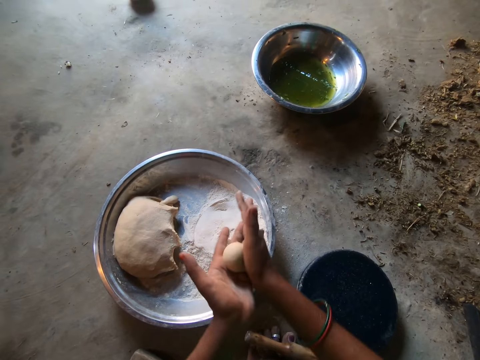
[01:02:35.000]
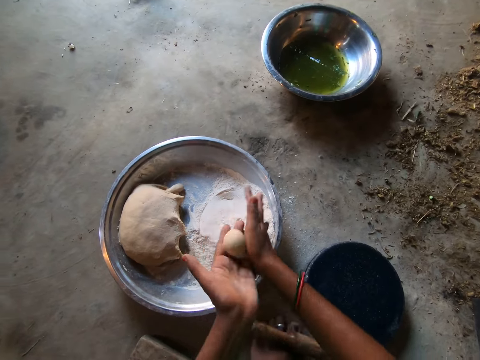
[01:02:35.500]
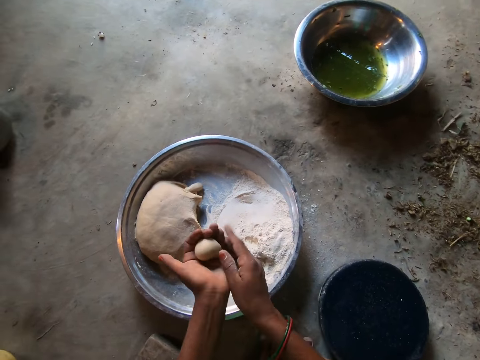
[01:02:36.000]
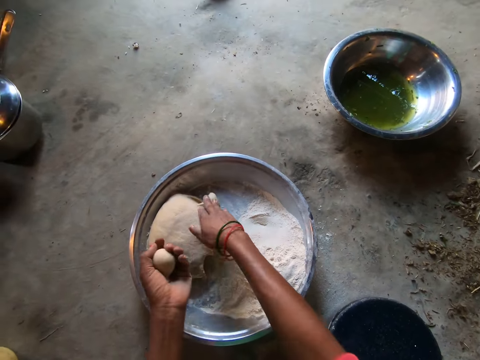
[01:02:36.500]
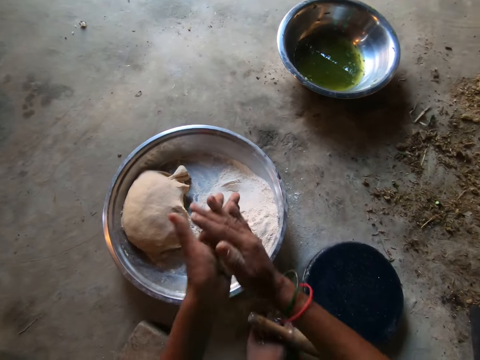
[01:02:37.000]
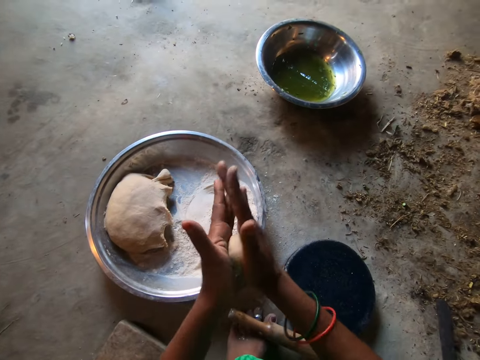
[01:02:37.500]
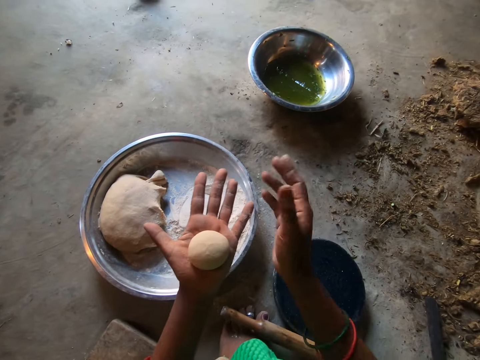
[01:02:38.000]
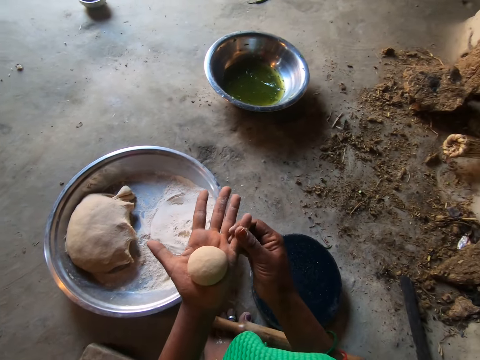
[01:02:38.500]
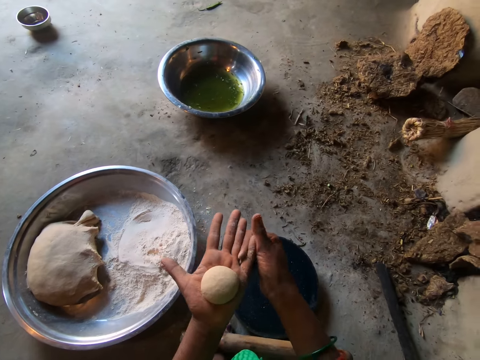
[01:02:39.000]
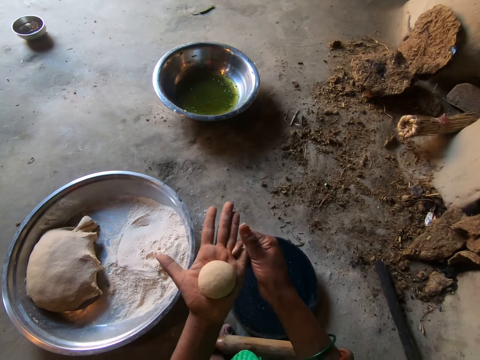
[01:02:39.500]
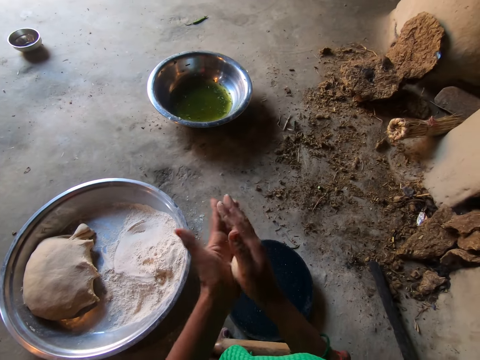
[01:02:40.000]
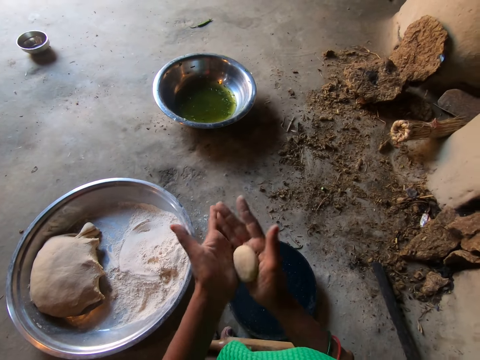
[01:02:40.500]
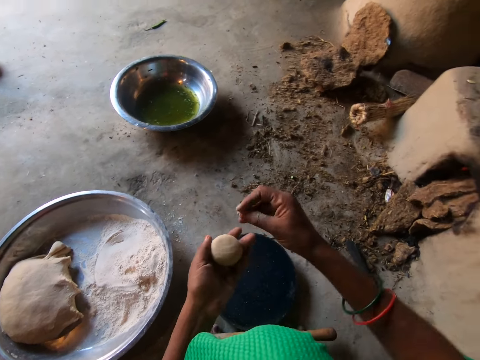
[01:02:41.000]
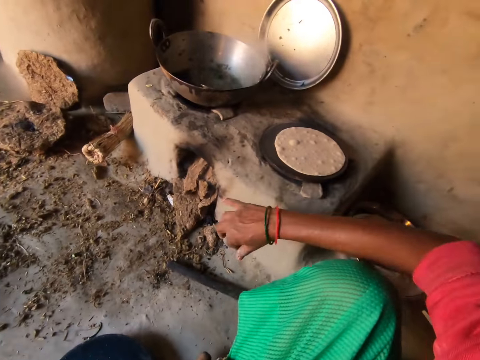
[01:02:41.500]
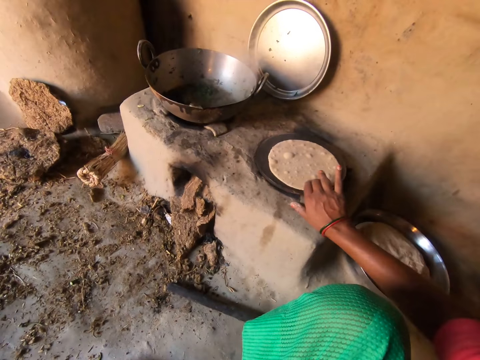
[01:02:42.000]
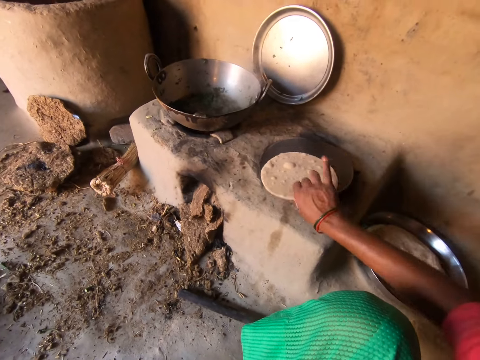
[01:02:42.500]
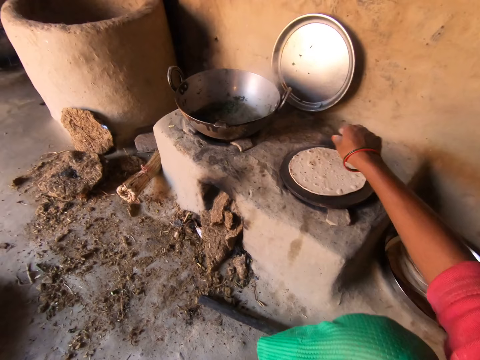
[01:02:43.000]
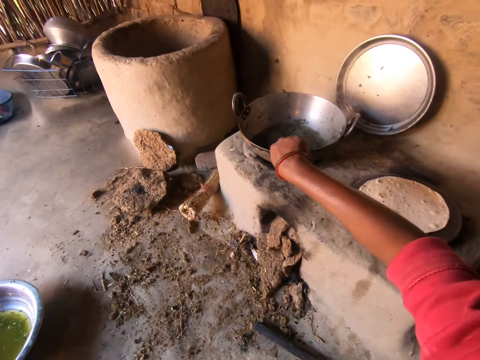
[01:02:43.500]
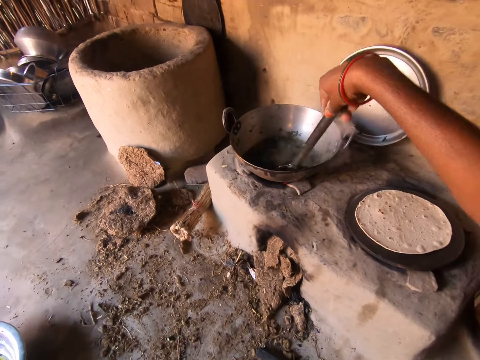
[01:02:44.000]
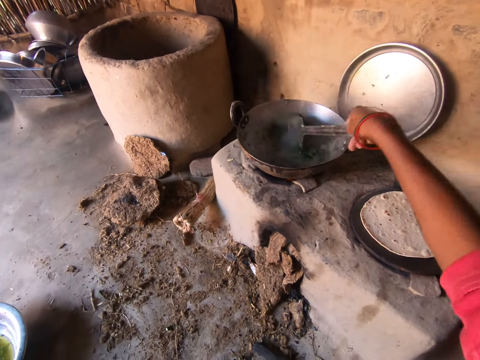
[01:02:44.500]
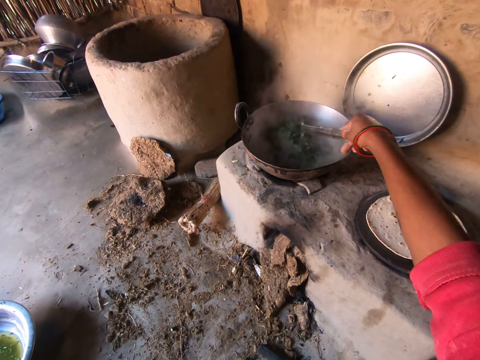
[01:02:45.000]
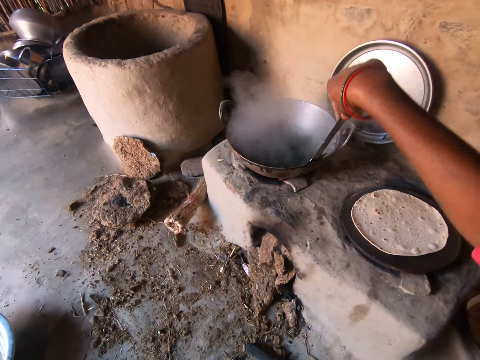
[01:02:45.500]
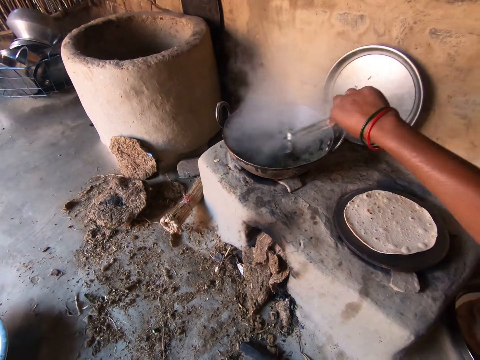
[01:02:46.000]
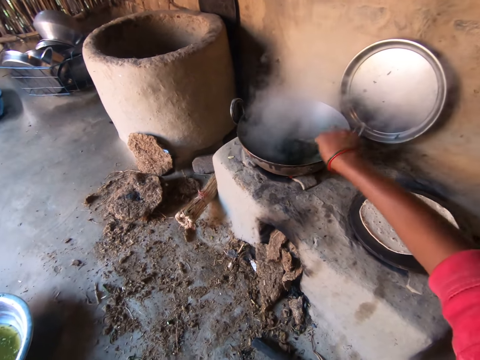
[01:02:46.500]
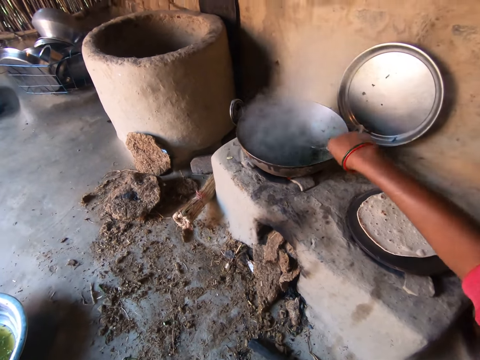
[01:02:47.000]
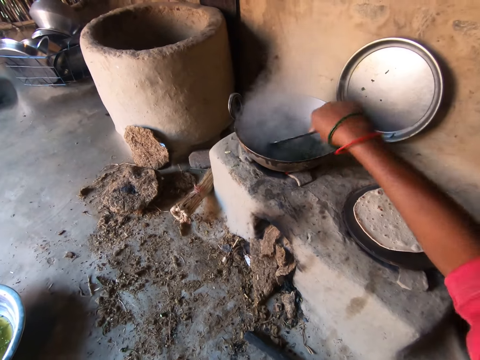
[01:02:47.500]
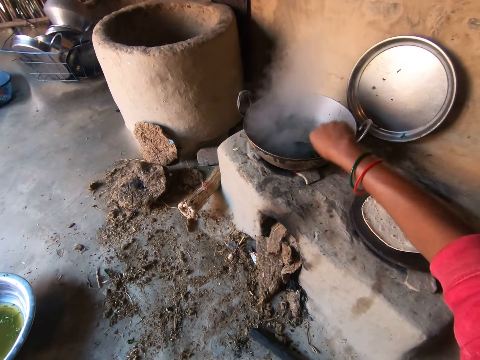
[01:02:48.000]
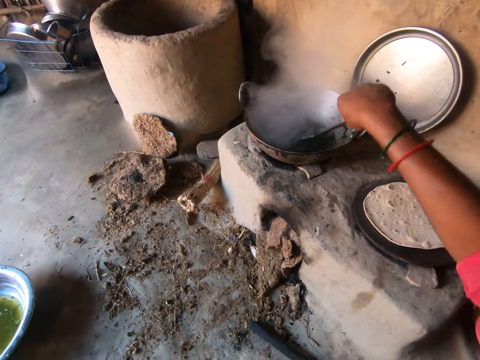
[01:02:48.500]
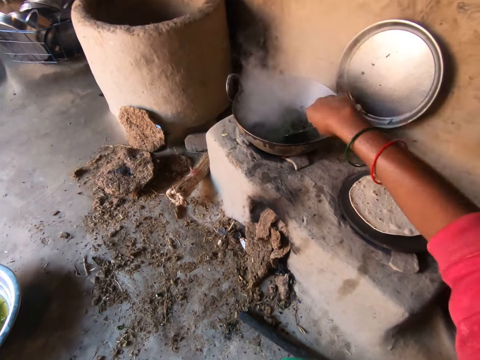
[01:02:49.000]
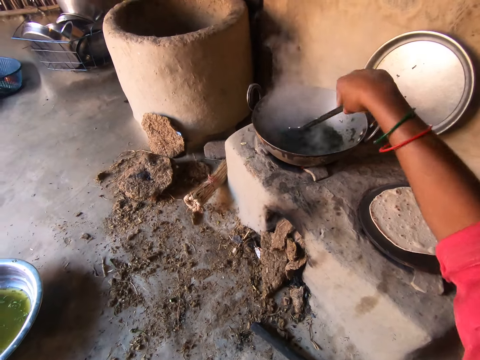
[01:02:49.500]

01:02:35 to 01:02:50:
The camera wearer drops some dough in the basin with her right hand. She rolls the dough with her palms. She turns over the dough on the hot plate with her right hand. She picks up the spoon from the pot with her right hand. She stirs the food in the pot with the spoon.

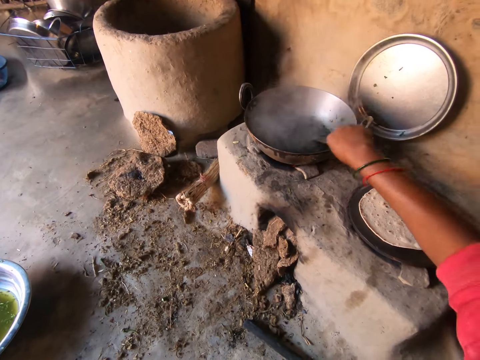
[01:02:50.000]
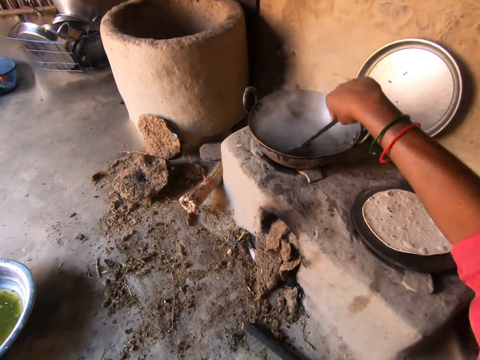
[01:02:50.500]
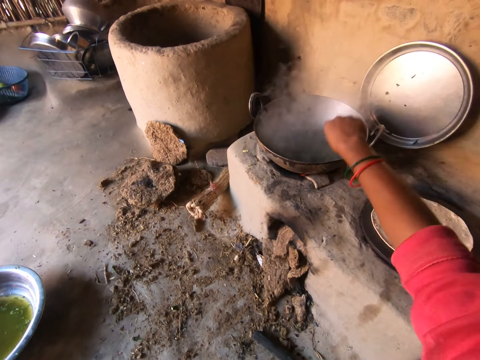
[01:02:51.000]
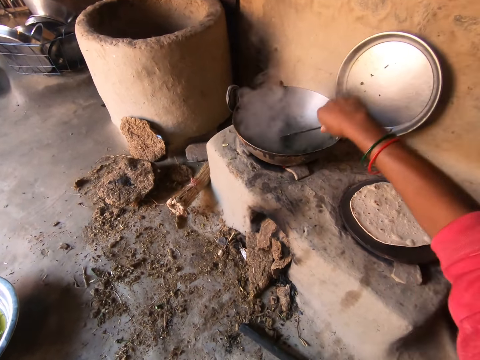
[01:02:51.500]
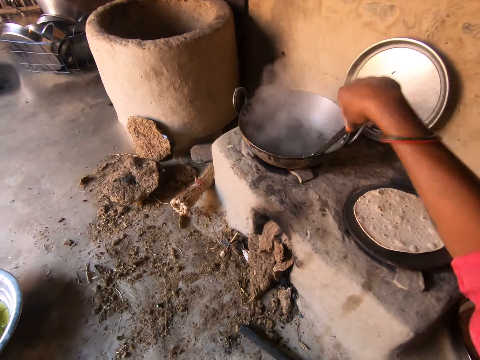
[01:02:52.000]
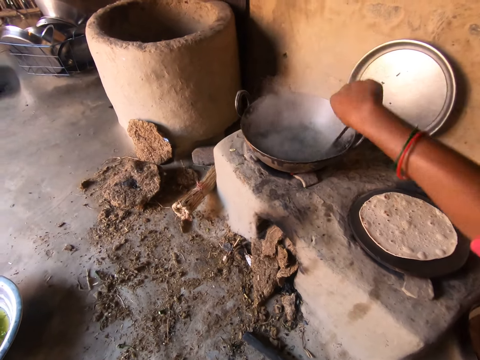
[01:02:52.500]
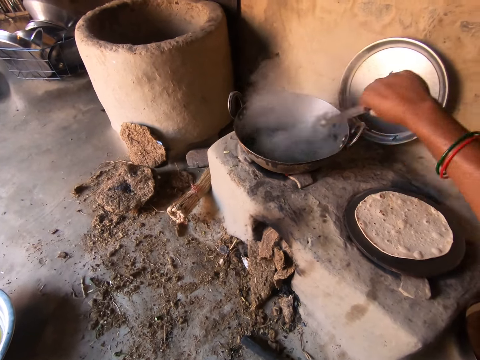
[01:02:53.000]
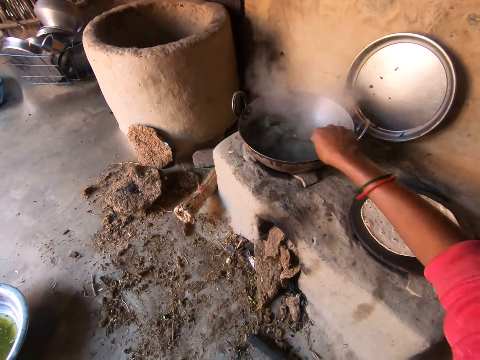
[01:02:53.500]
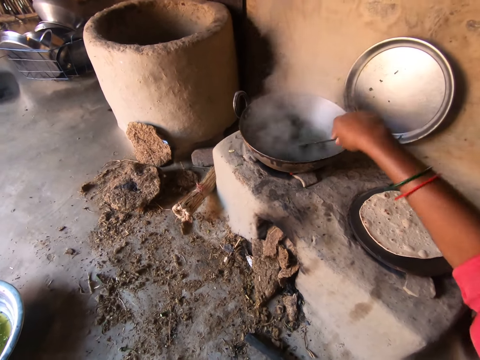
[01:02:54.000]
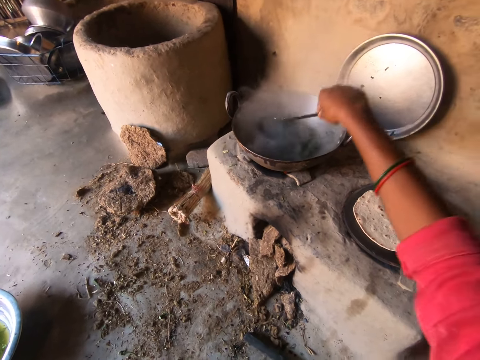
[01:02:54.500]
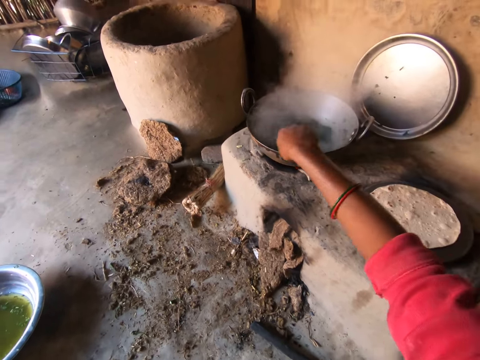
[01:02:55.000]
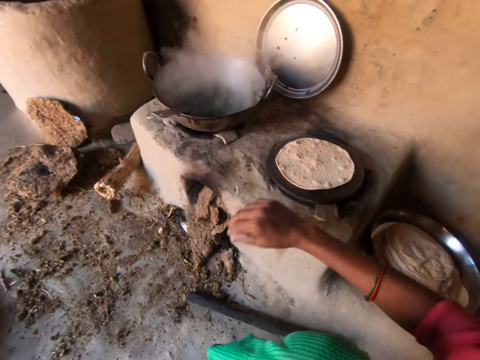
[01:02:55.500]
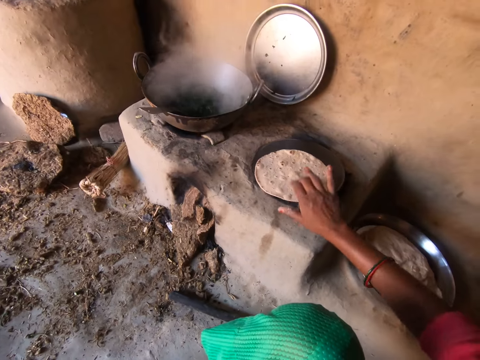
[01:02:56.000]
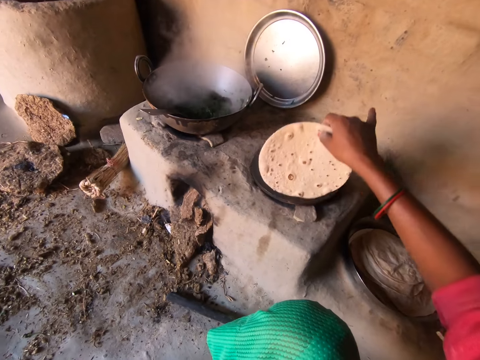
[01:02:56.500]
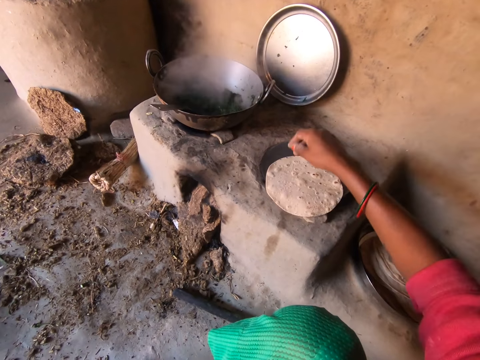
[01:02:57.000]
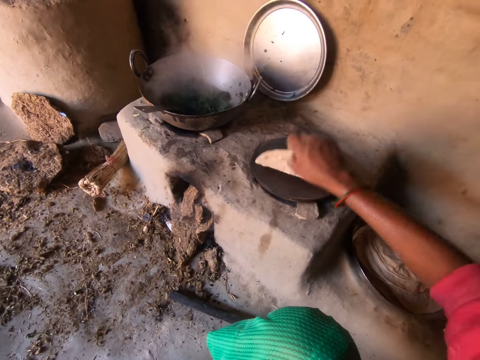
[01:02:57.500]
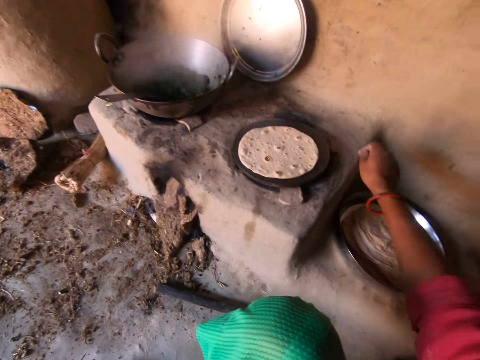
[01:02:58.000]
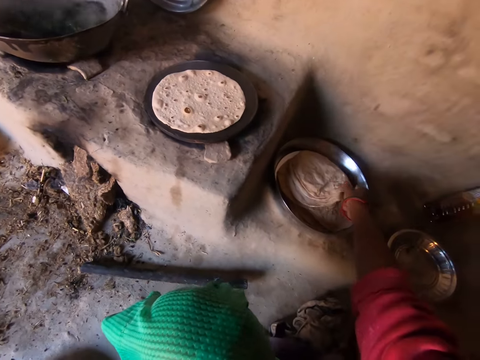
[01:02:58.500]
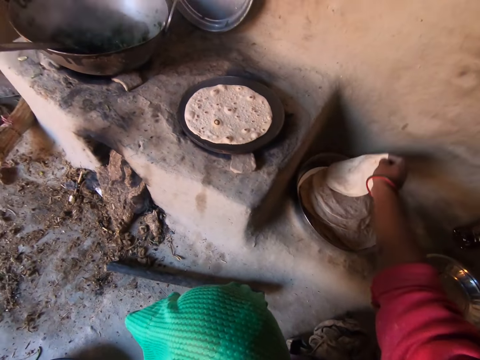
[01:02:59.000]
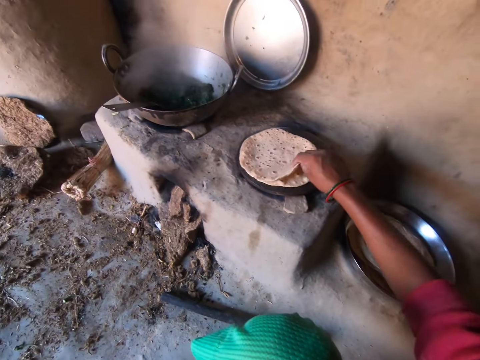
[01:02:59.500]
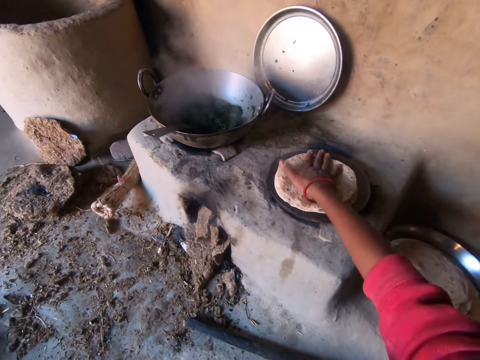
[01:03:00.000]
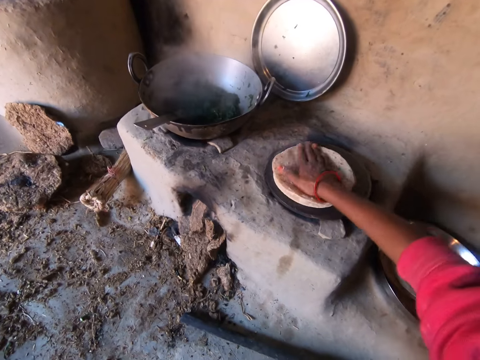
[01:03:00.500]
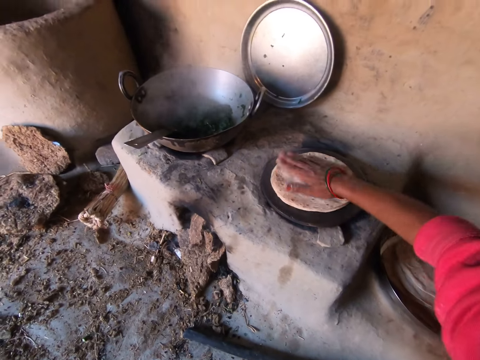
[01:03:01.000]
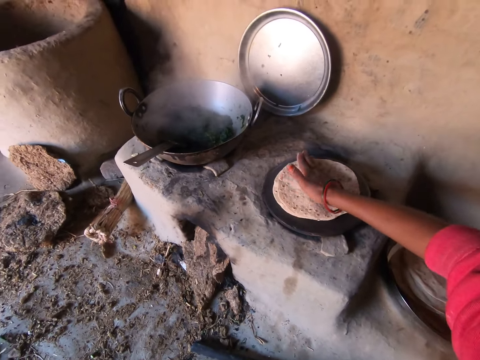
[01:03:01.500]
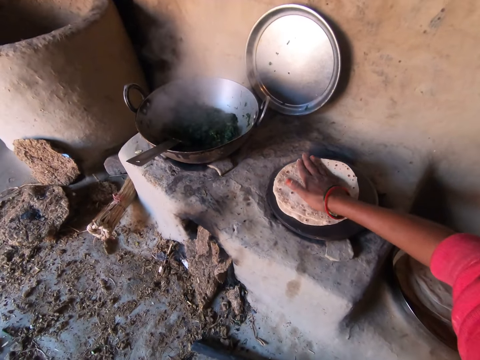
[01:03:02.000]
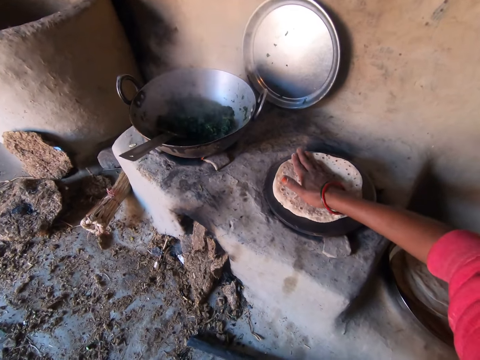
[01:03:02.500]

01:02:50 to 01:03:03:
The camera wearer lets go of the spoon. She turns over the chapati on the hot plate with her right hand. She picks up a chapati from the tray with her right hand. She places the chapati on top of the chapati on the hot plate with her right hand. She rotates the chapatis on the hot plate with her right hand.
